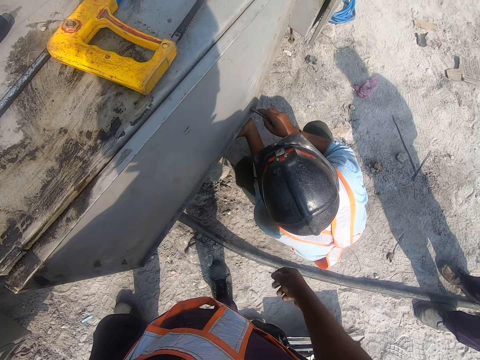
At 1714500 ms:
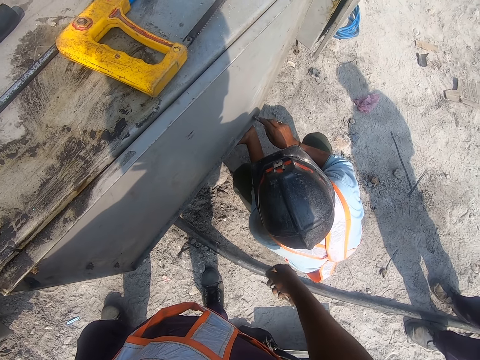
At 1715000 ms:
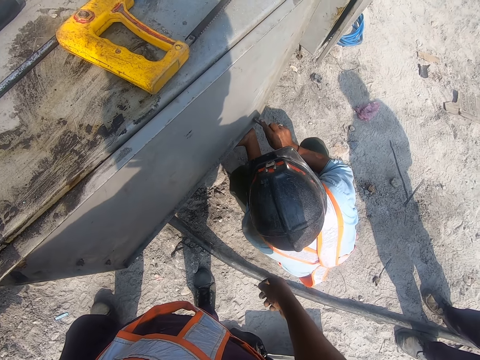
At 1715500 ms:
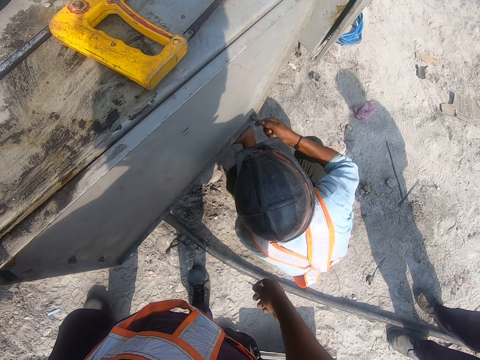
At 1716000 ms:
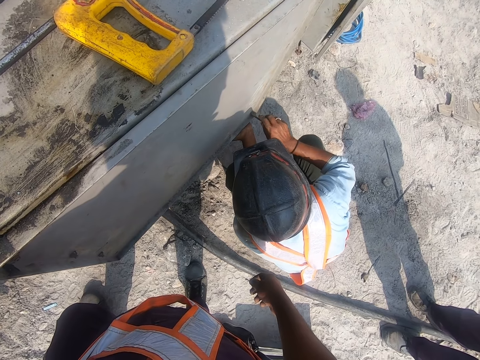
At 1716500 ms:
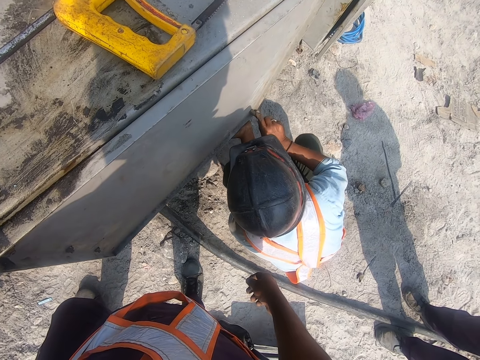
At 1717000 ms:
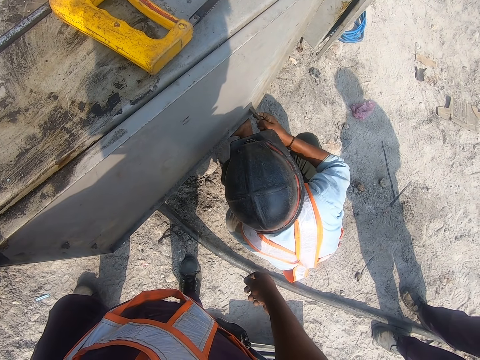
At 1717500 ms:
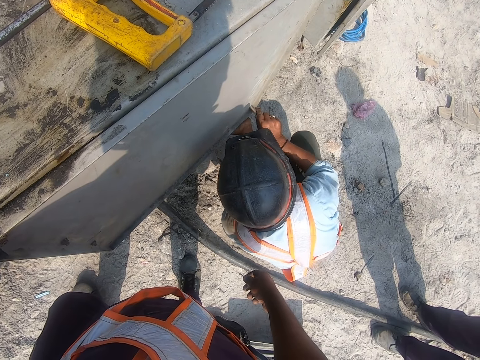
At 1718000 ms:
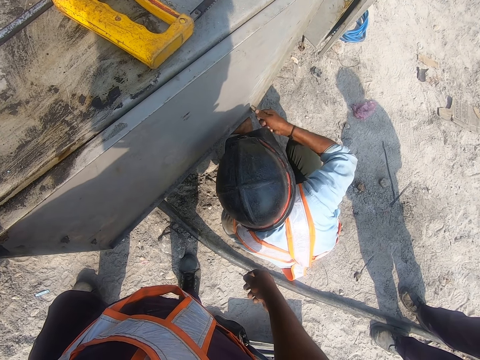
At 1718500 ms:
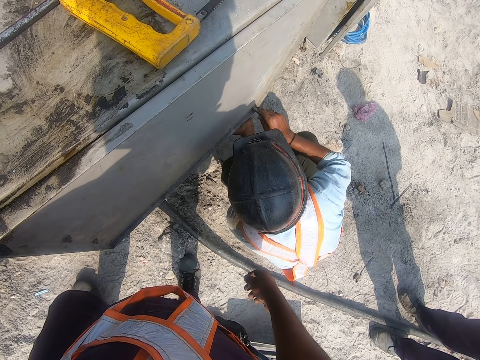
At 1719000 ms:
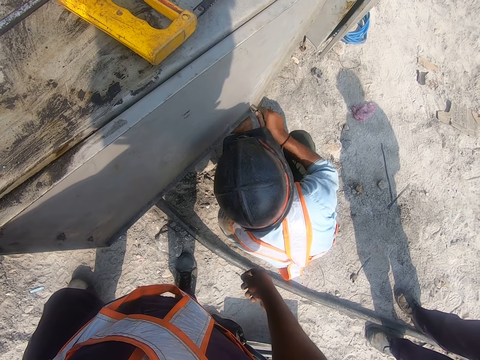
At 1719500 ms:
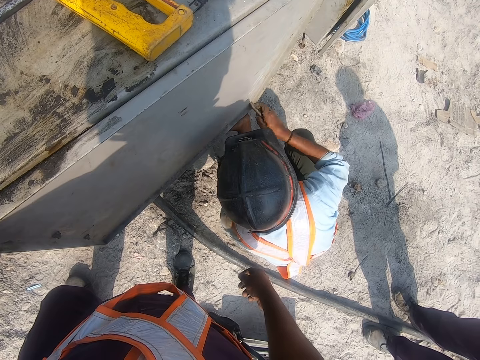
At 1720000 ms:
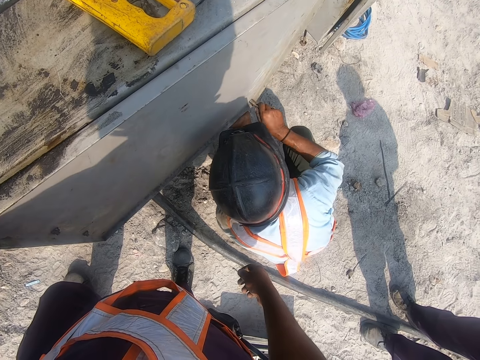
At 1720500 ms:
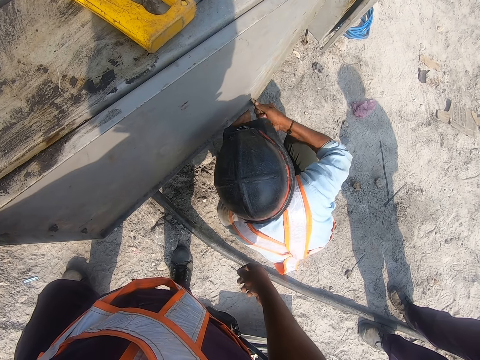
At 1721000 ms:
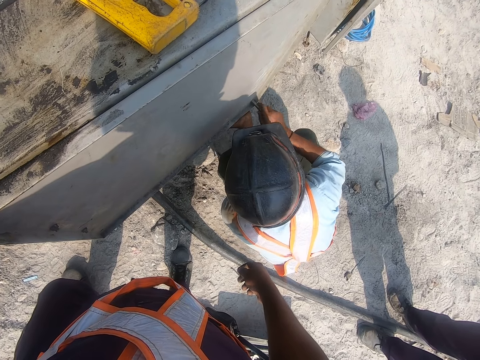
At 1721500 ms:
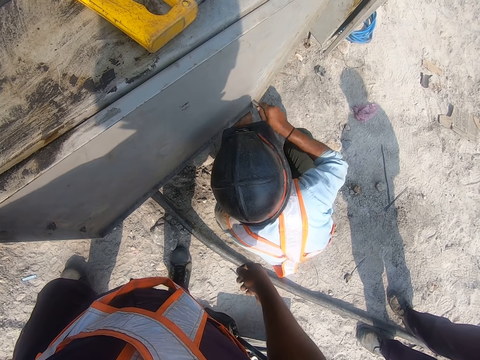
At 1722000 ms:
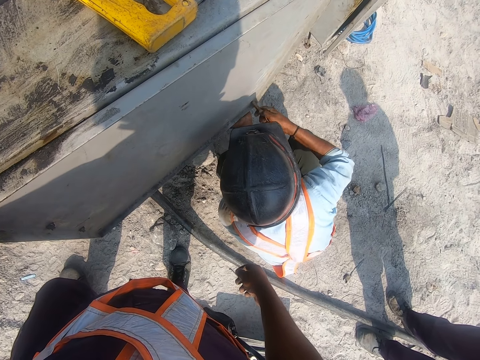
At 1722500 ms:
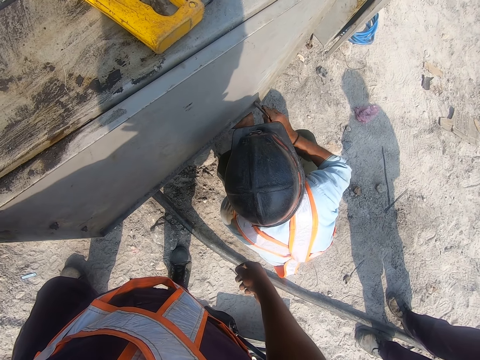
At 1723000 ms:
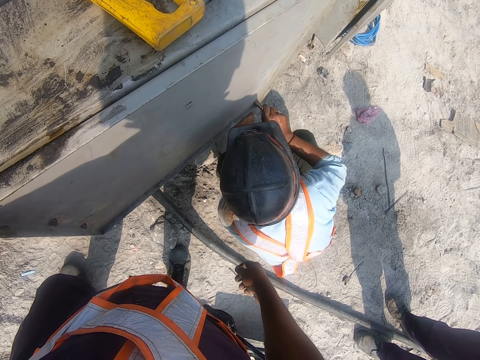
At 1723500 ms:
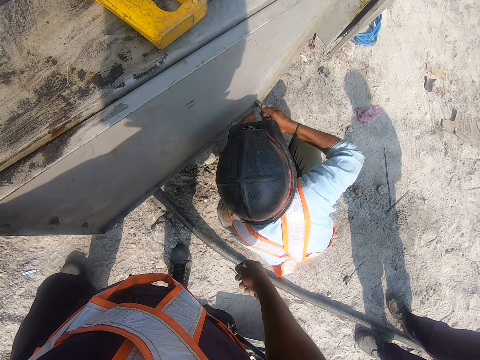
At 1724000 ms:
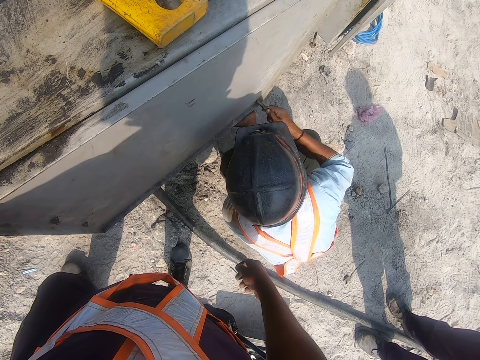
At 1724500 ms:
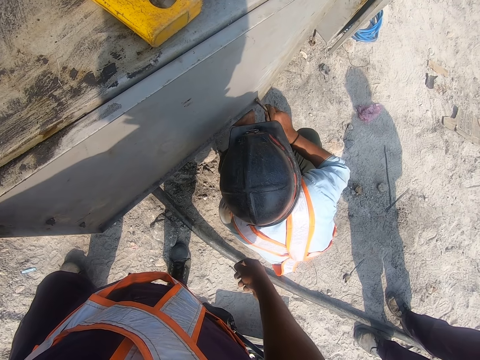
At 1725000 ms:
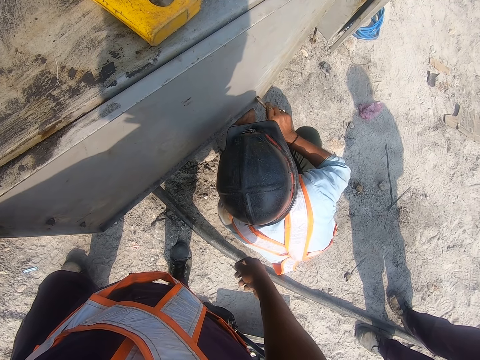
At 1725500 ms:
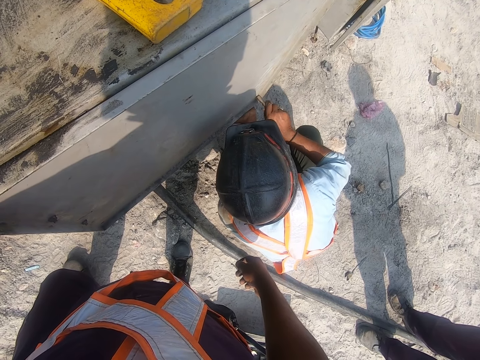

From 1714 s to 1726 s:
The camera wearer looks at the metal box. A man fixes a nut with a wrench.

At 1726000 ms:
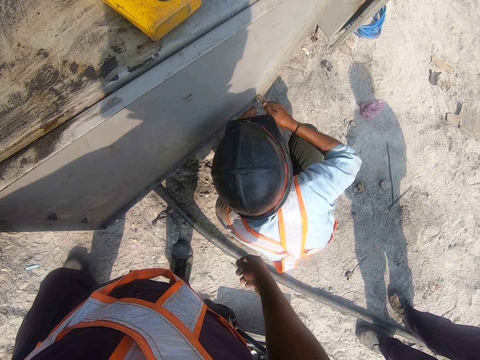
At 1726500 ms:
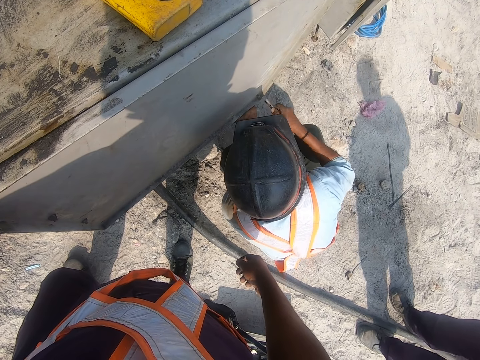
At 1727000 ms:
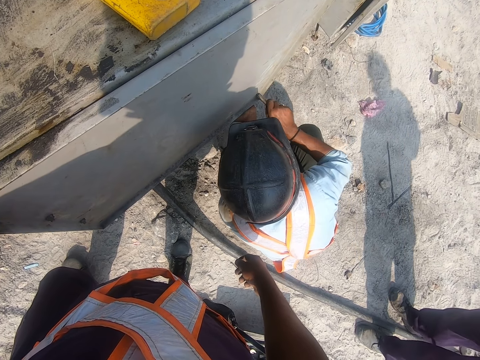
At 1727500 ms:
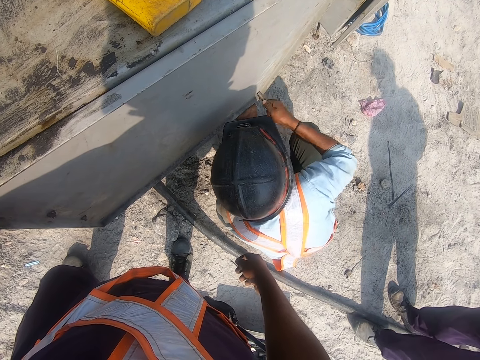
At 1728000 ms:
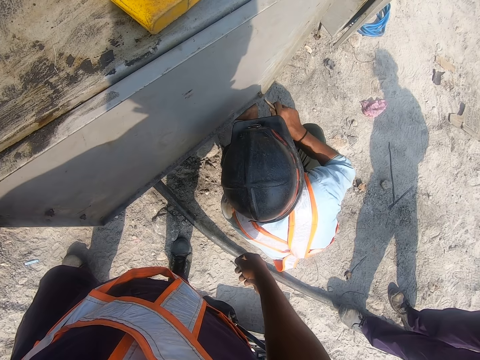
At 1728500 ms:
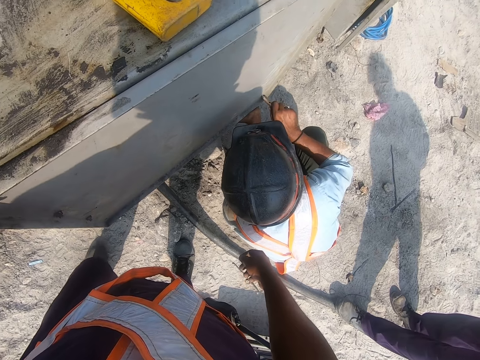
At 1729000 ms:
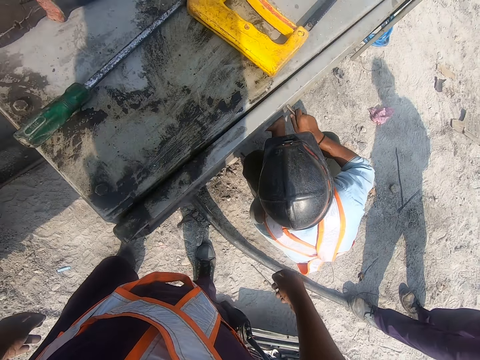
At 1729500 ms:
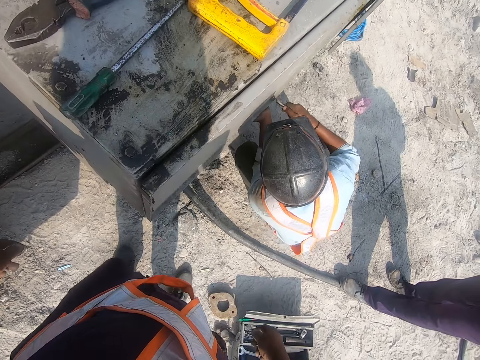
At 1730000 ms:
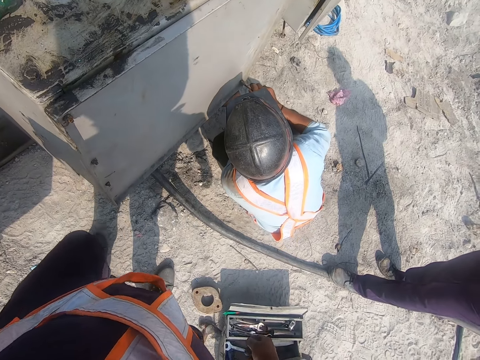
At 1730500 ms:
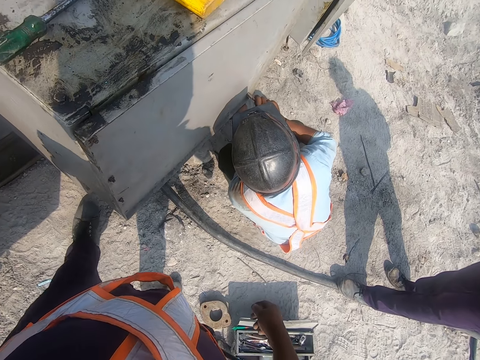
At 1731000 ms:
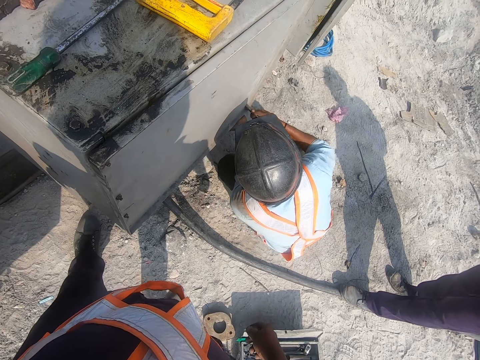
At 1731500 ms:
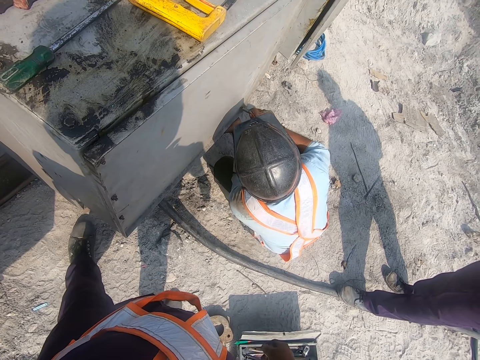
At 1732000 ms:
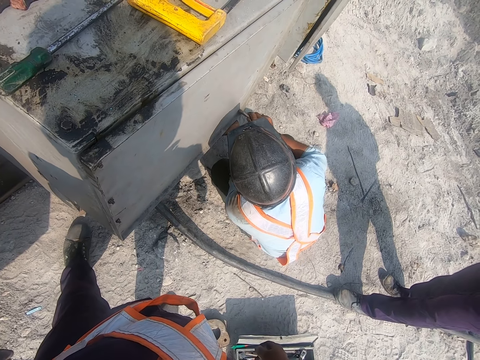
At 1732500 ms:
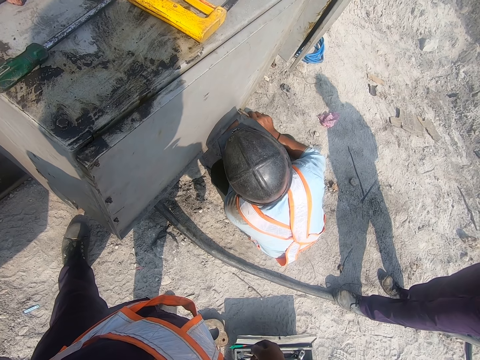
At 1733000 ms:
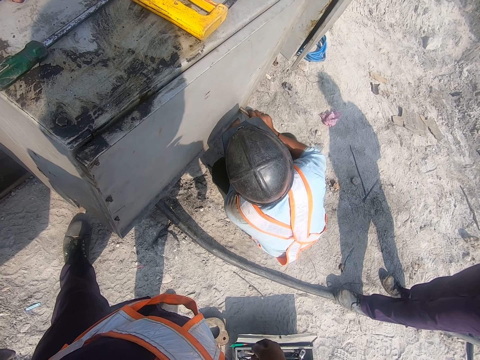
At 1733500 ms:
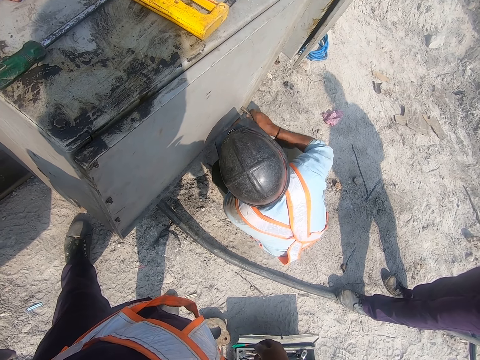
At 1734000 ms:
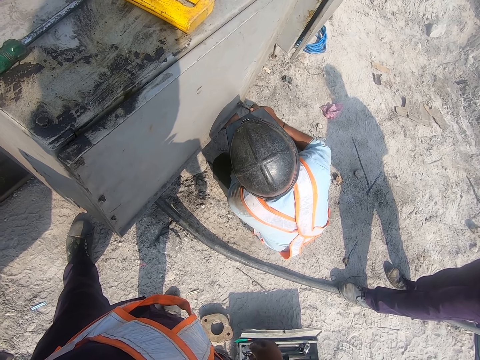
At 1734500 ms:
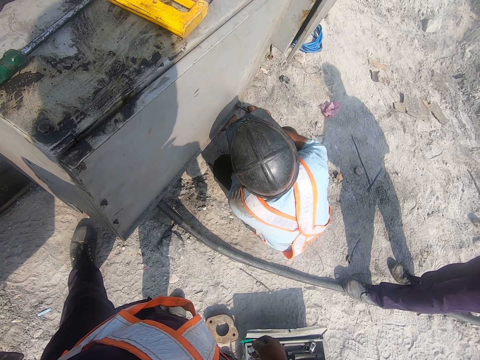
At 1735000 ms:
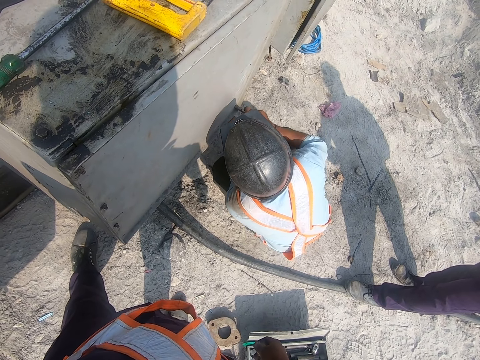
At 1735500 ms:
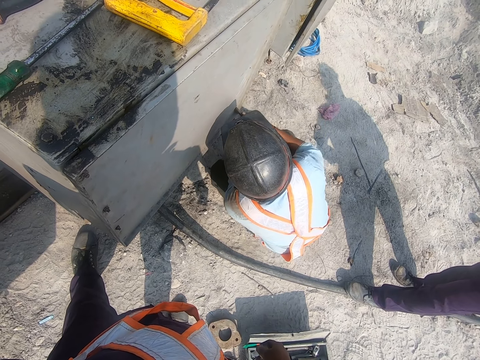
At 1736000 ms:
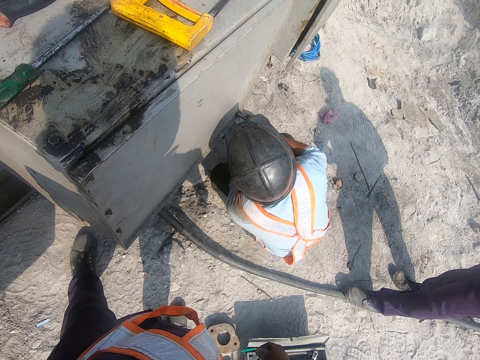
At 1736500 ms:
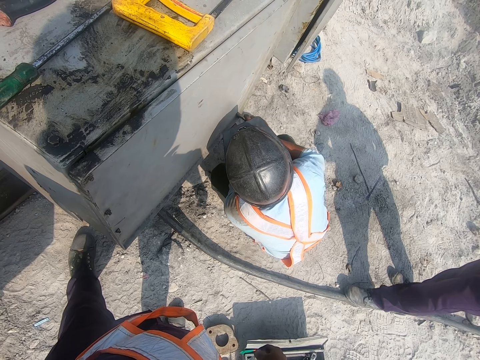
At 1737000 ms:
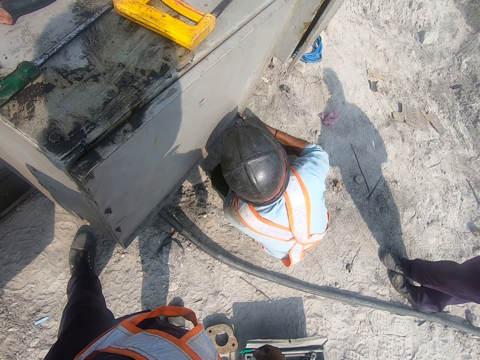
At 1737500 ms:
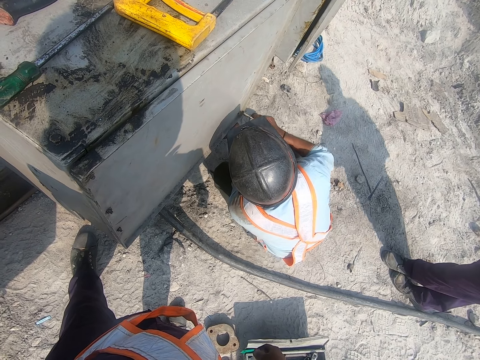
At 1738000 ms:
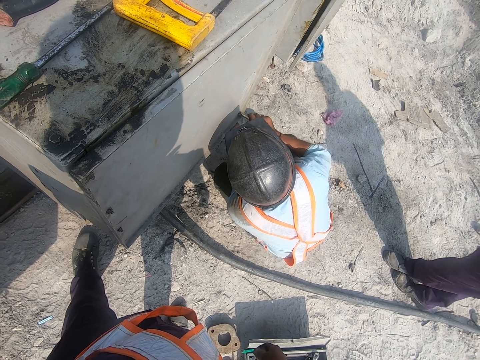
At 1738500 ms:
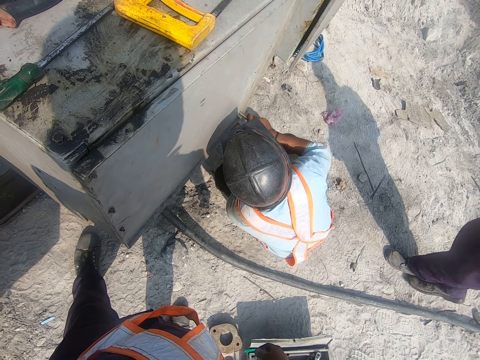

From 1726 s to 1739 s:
The camera wearer makes a step. A man fixes a nut with a wrench. The camera wearer converses with the man. The man converses with the camera wearer.

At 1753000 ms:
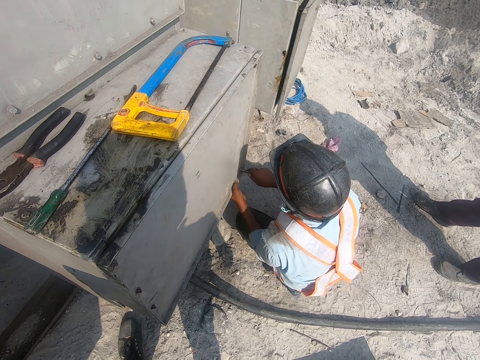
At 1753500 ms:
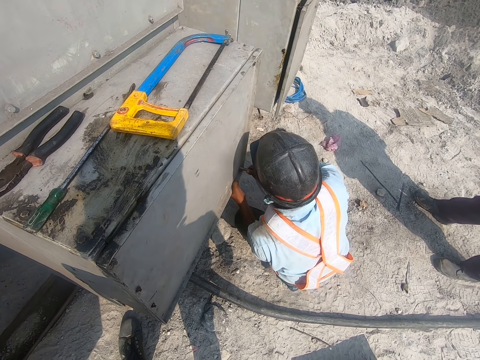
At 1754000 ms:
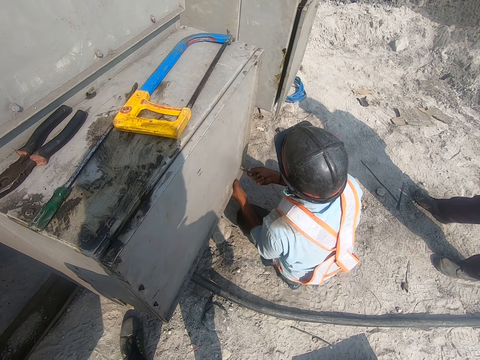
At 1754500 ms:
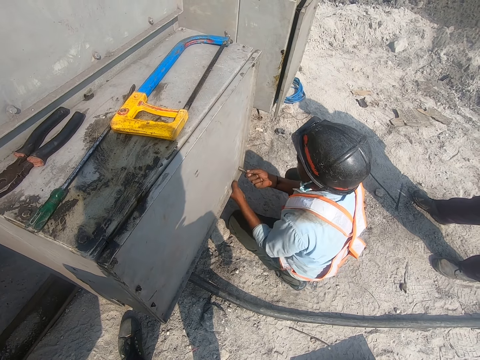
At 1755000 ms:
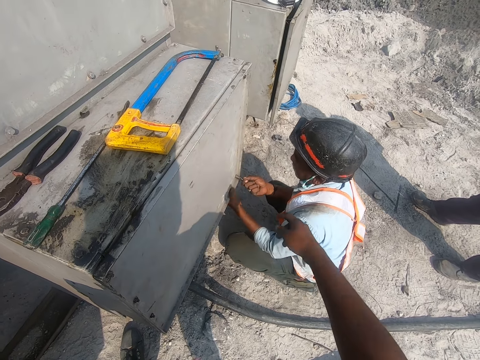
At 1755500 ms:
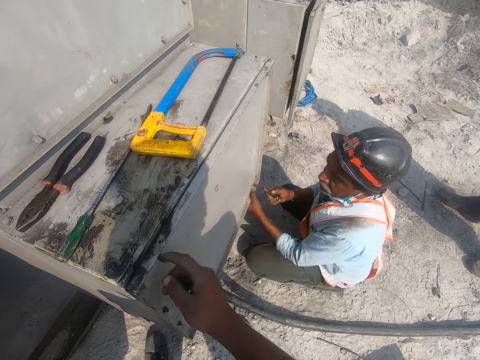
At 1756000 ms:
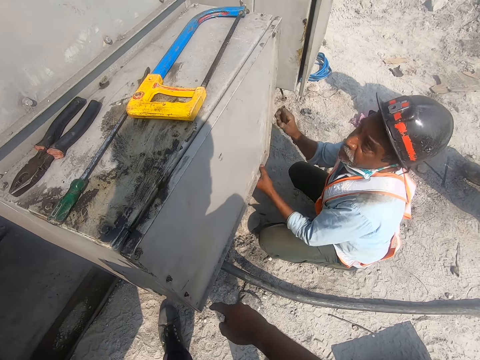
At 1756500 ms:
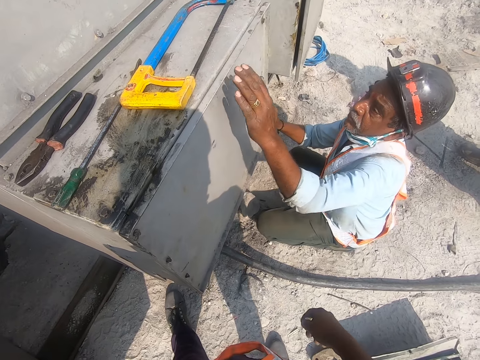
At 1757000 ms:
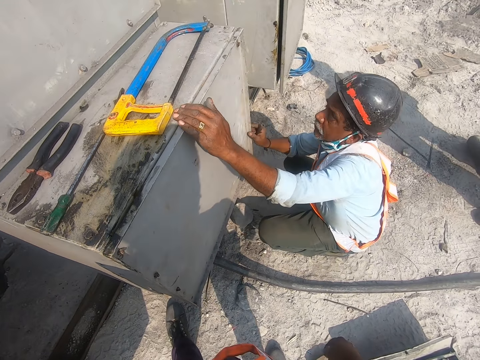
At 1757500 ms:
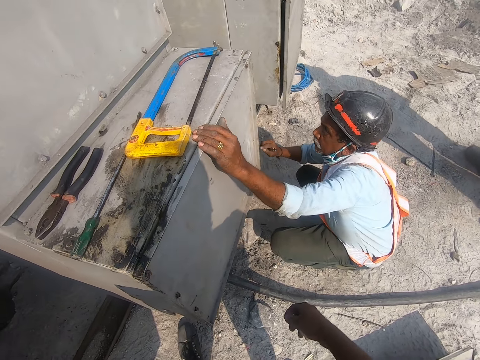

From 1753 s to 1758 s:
The camera wearer converses with a man. He gestures with his hand.
